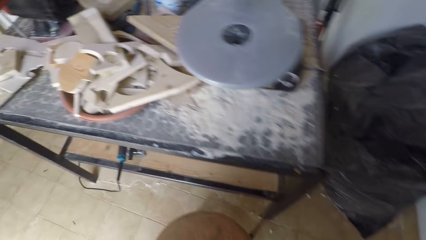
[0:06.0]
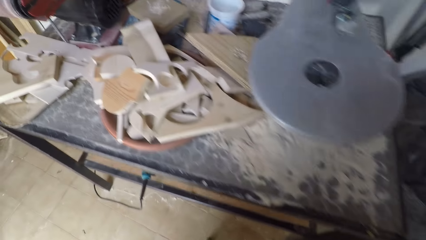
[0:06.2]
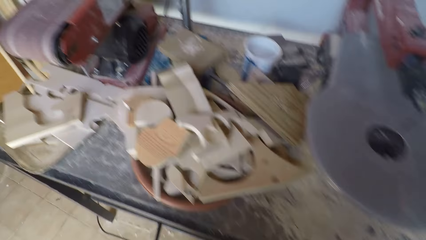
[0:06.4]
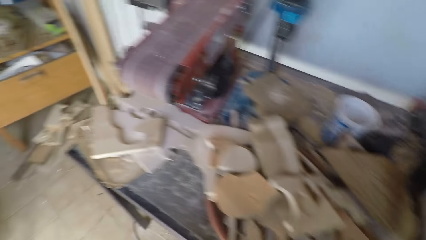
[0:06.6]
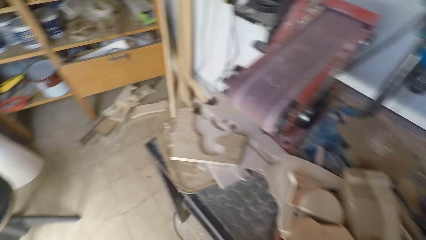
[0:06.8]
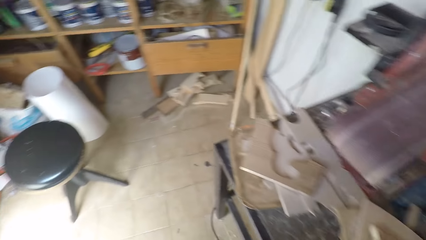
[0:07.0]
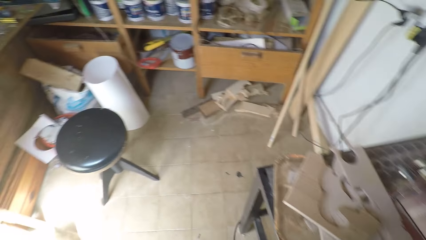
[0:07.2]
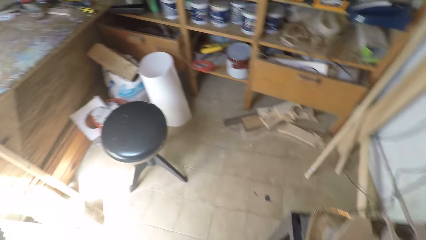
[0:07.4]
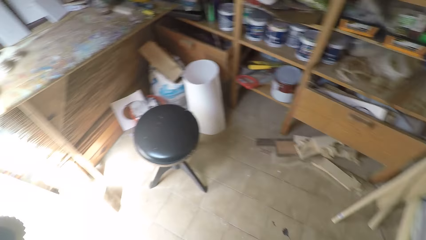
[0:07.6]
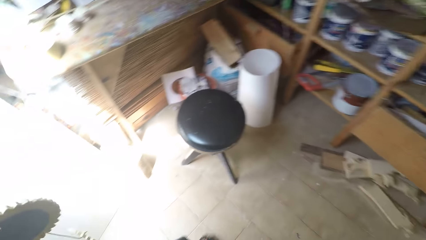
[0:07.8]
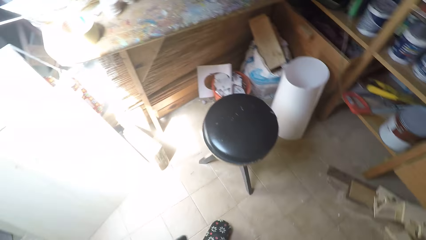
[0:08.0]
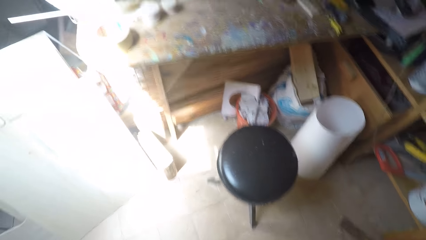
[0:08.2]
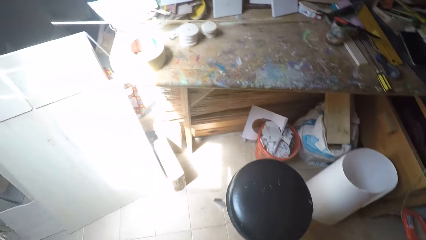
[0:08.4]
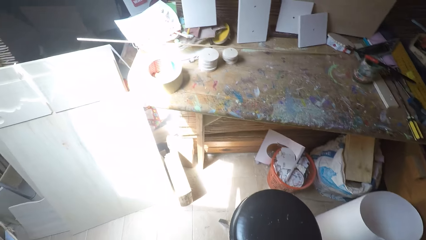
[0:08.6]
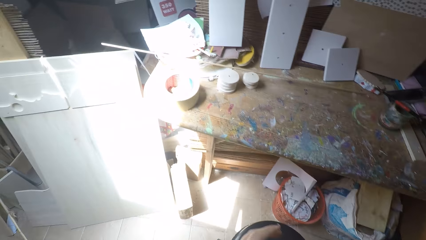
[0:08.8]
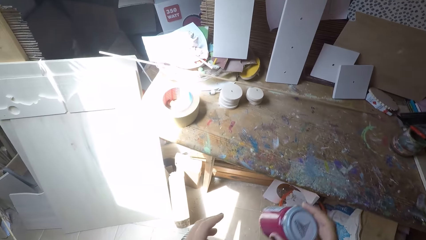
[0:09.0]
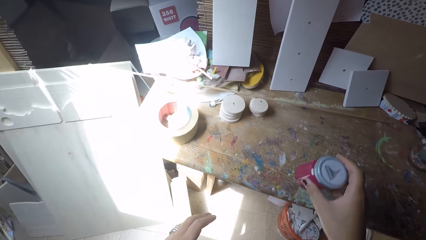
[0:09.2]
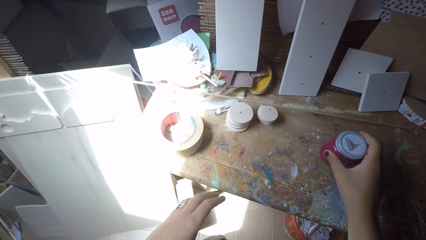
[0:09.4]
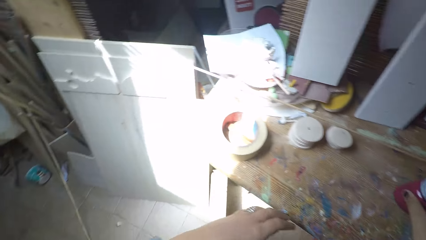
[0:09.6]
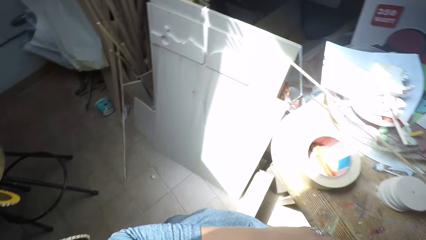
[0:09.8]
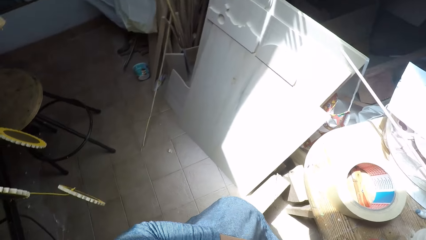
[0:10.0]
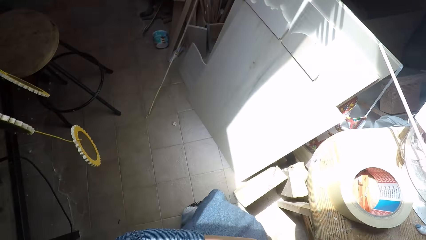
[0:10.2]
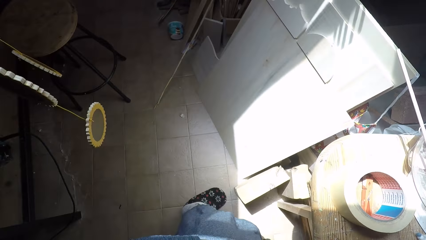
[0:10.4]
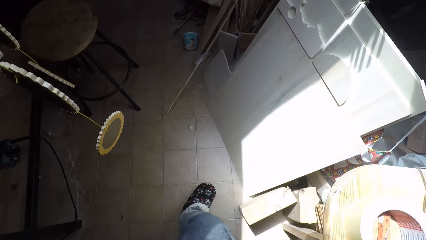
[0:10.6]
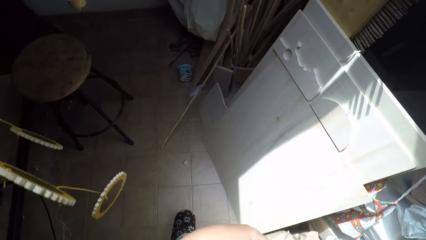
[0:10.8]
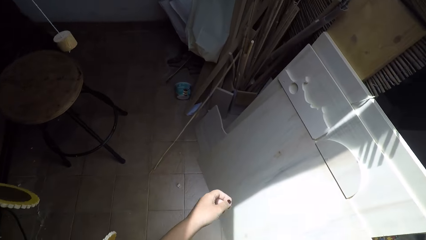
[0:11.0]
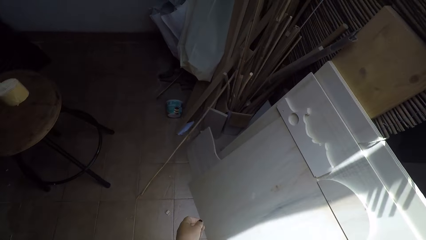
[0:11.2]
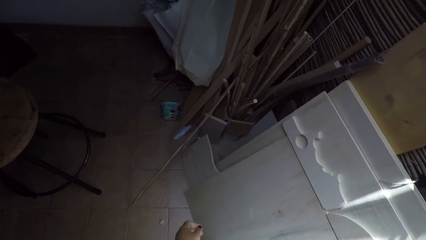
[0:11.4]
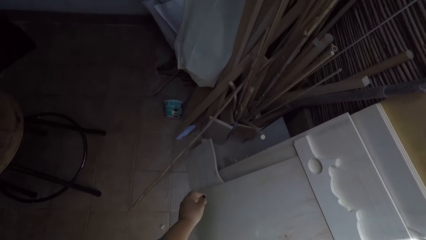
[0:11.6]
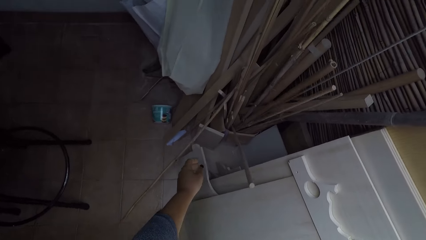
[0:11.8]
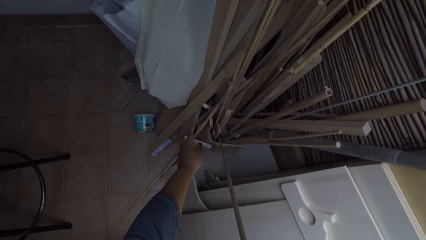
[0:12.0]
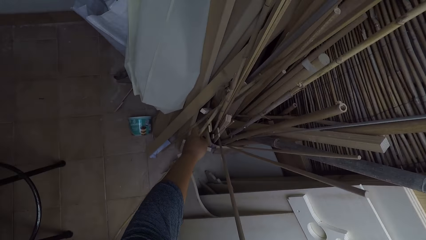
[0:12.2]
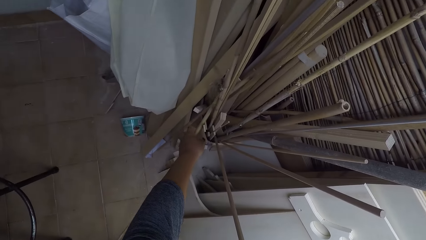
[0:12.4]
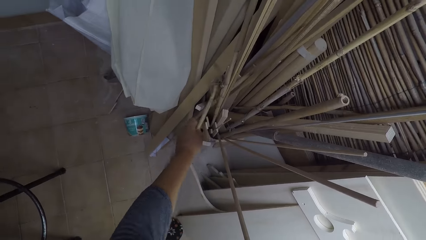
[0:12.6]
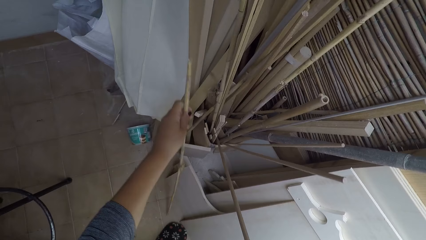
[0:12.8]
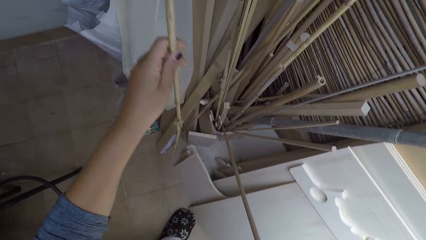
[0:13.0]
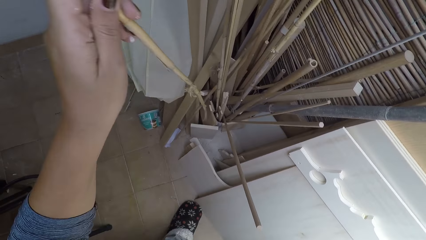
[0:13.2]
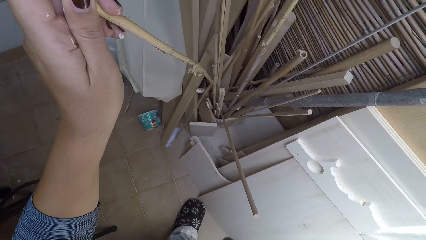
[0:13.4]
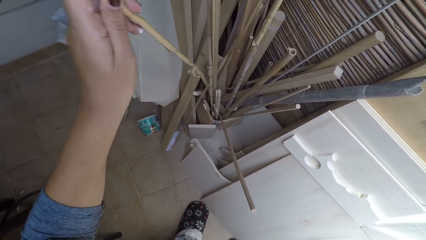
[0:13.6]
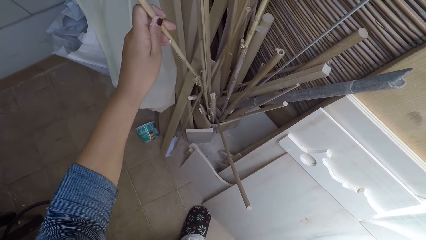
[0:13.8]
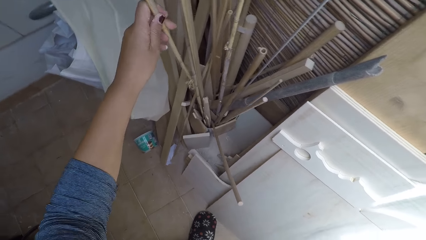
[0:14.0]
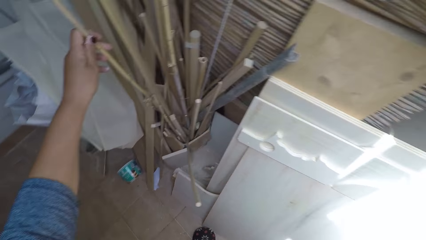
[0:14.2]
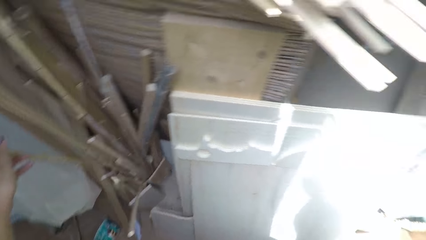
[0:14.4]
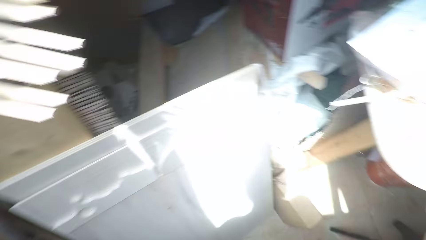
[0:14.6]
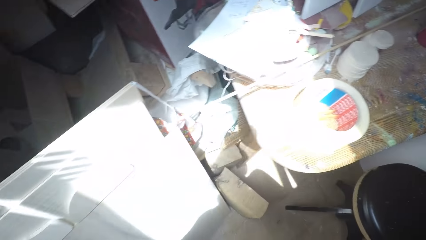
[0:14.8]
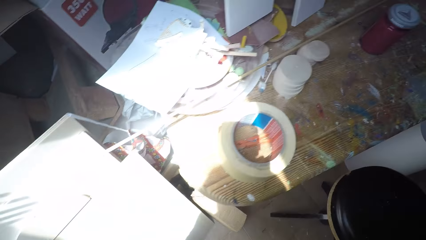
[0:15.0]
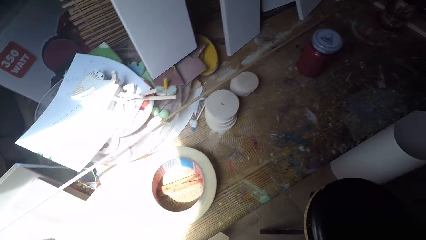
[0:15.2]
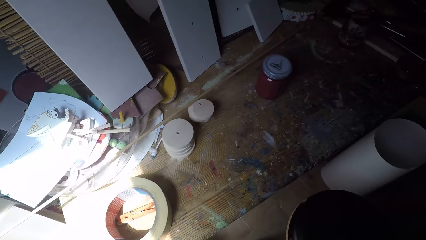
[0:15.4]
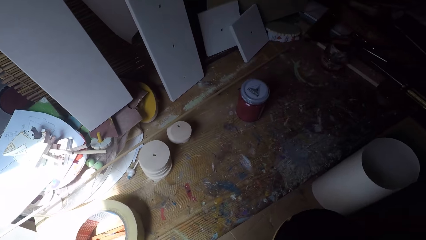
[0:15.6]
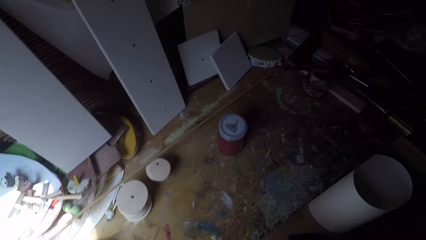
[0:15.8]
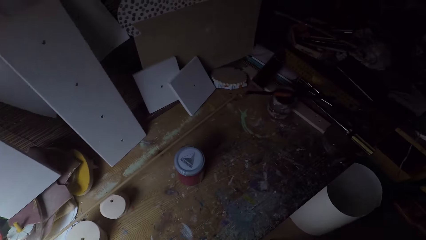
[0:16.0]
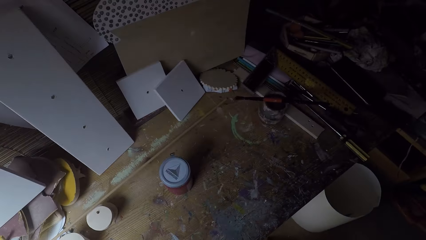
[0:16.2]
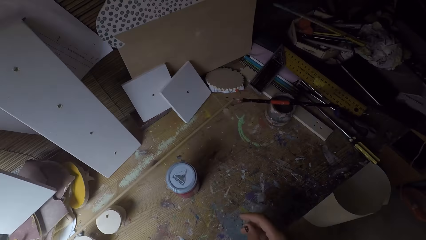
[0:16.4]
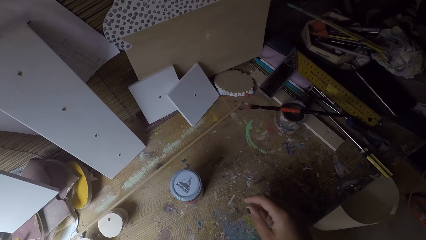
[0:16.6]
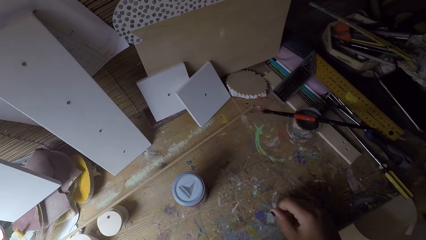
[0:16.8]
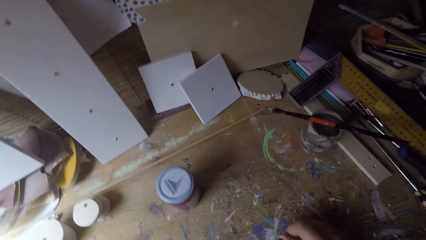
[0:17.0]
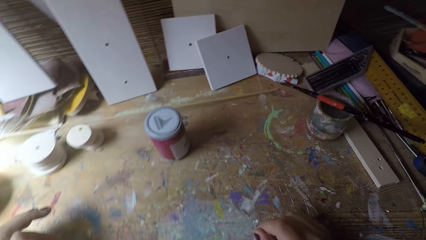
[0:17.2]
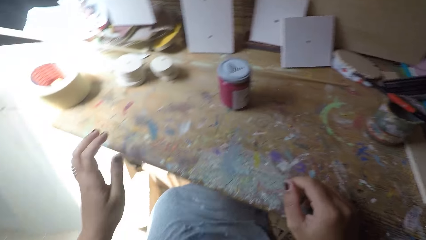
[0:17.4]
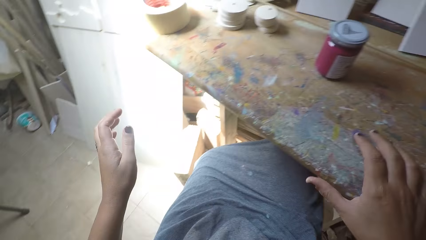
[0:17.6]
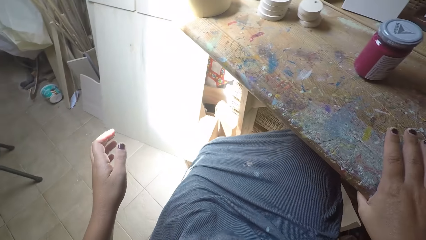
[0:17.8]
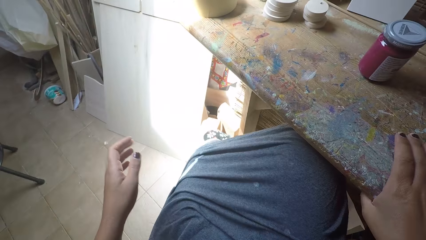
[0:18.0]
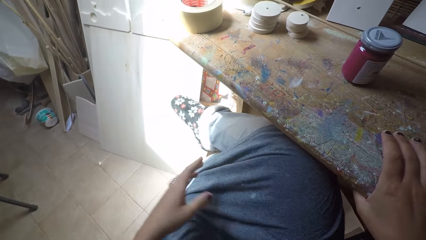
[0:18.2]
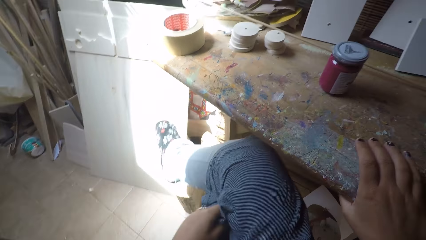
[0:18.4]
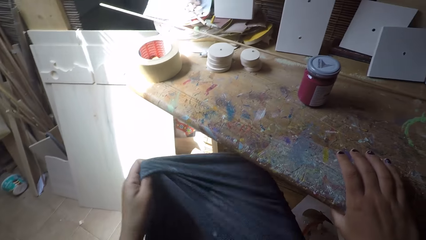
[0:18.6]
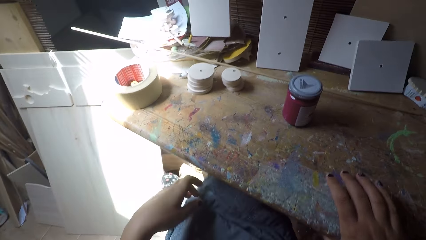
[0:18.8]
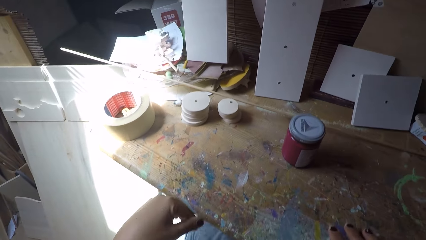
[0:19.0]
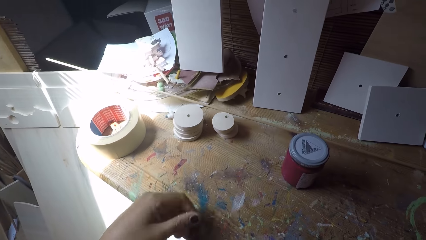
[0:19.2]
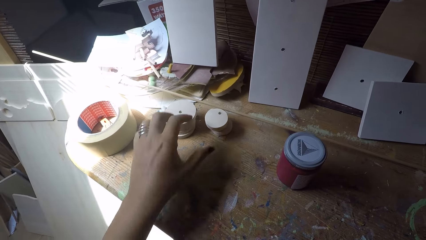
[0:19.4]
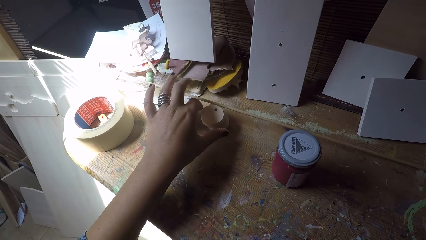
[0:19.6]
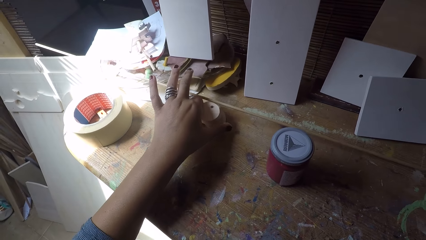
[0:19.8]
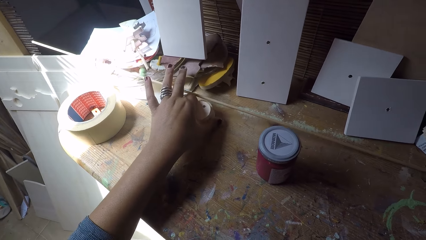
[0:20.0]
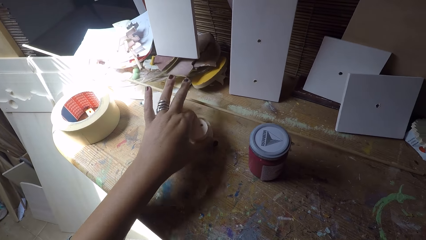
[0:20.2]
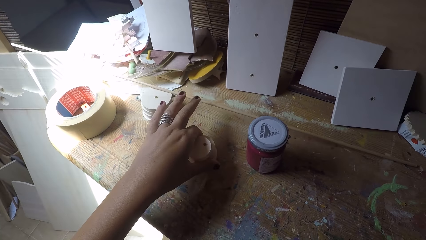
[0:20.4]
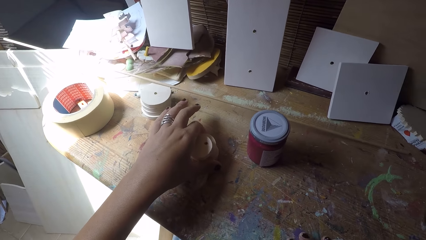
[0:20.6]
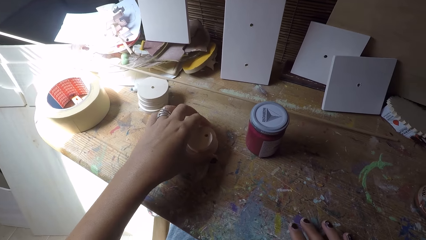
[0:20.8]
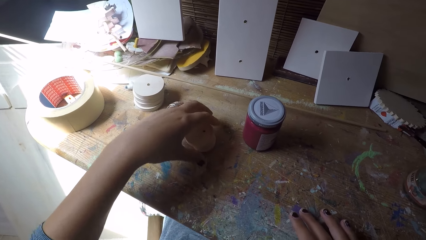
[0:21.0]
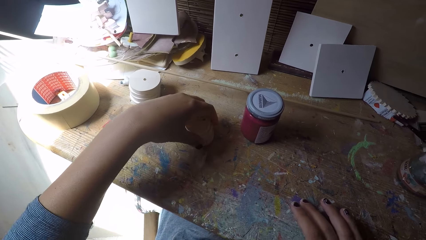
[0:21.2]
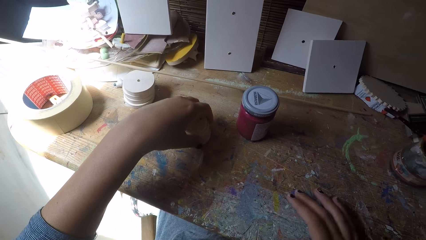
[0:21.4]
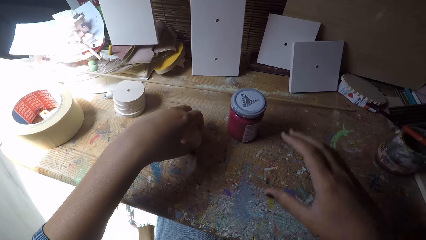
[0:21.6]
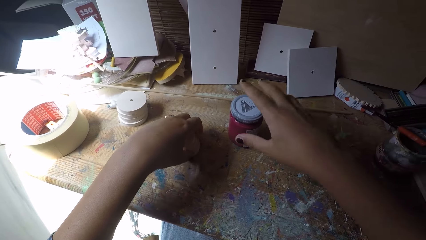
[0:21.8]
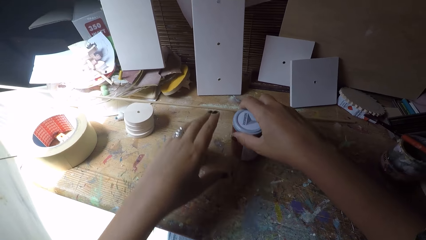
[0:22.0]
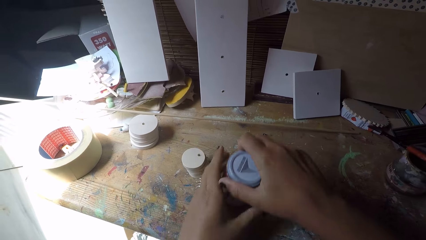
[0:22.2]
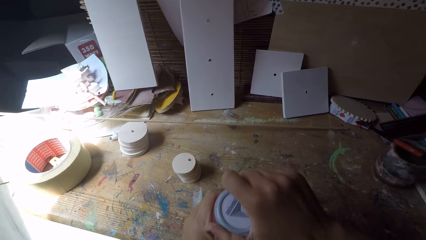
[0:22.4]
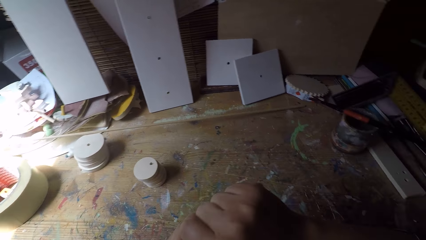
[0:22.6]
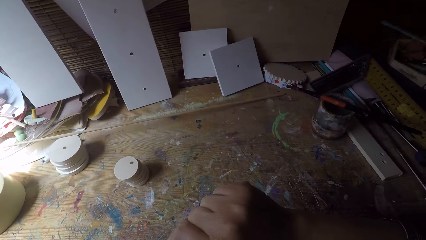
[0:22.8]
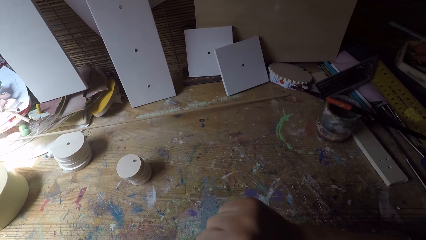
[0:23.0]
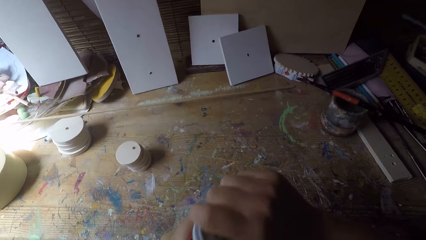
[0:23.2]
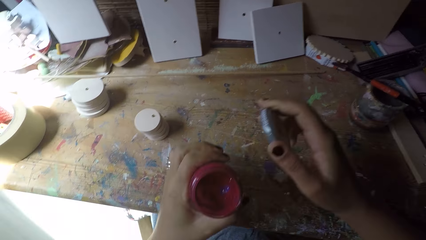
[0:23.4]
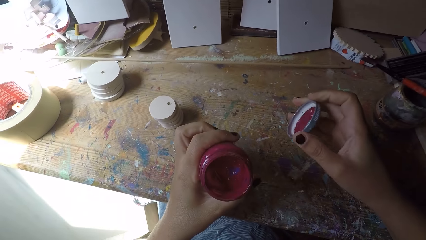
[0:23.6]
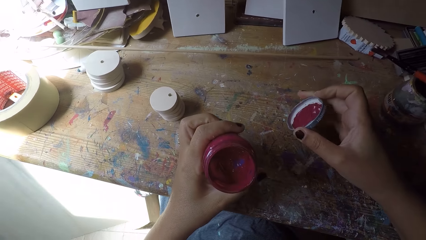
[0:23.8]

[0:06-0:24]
The camera wearer walks around in a workshop. She drops the container on a workbench with her right hand. She looks around the workshop. She bends towards the floor. She adjusts a wooden stick on the floor with her left hand. She turns towards the workbench and moves towards the workbench. She sits next to the workbench. She adjusts her dress and the right leg. She adjusts four easel round painting panels on the workbench with her left hand. She picks the paint can from the workbench with her right hand and holds the paint can with both hands. She removes a cover lid from the paint can with her right hand.
